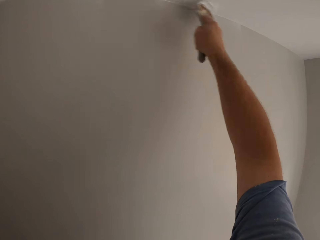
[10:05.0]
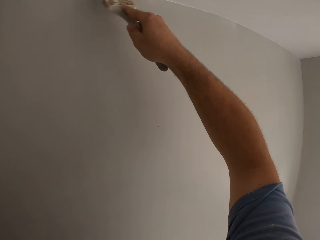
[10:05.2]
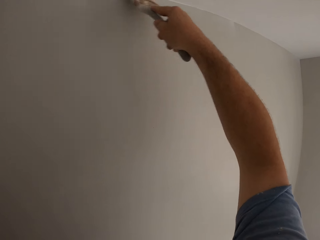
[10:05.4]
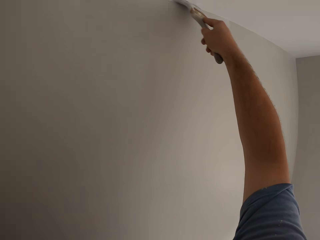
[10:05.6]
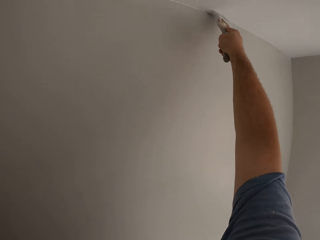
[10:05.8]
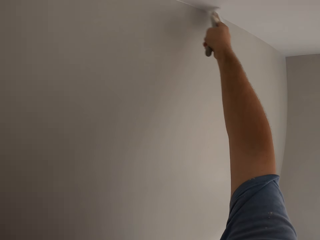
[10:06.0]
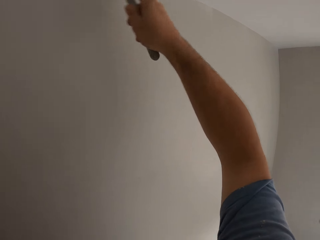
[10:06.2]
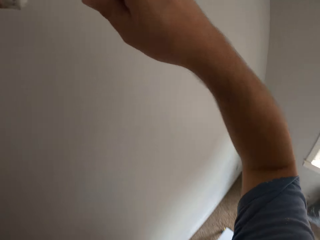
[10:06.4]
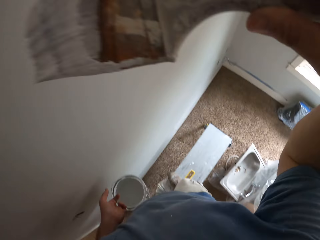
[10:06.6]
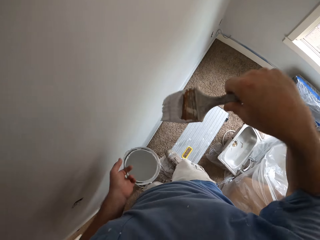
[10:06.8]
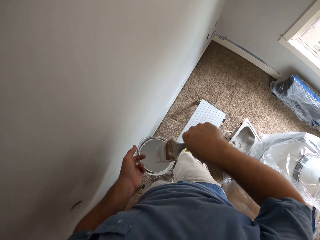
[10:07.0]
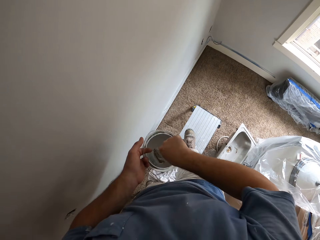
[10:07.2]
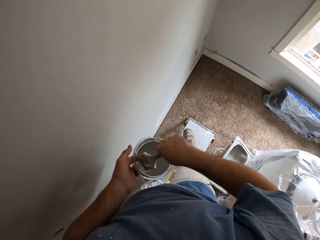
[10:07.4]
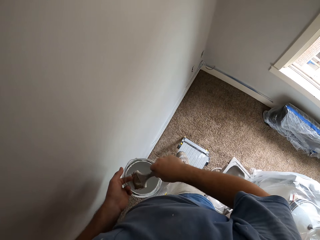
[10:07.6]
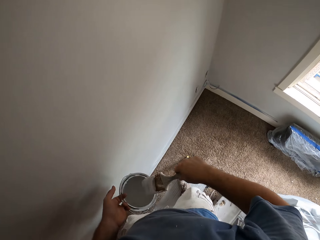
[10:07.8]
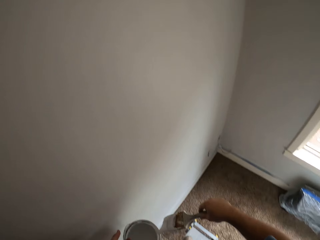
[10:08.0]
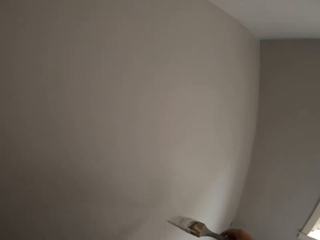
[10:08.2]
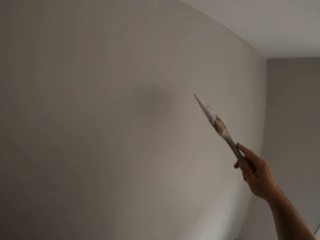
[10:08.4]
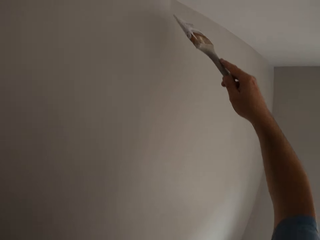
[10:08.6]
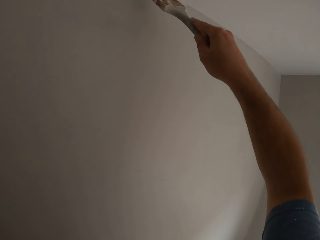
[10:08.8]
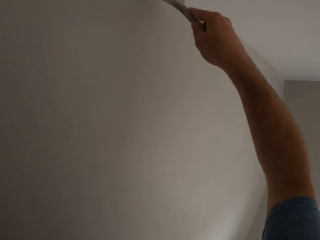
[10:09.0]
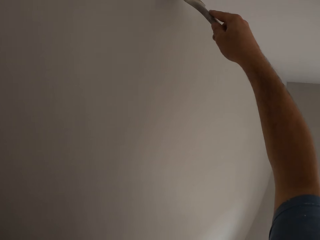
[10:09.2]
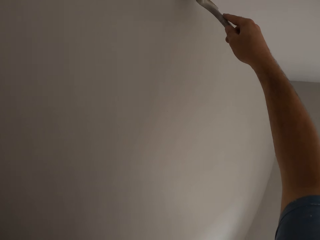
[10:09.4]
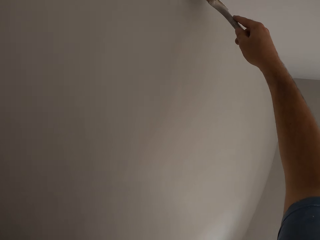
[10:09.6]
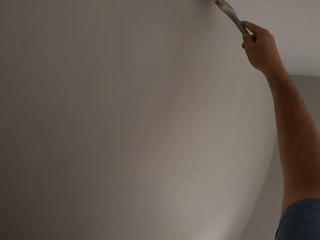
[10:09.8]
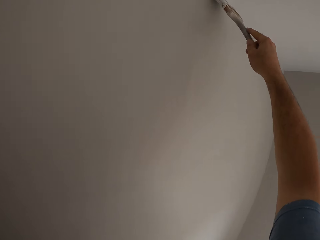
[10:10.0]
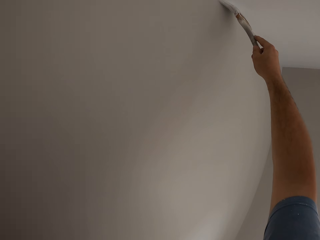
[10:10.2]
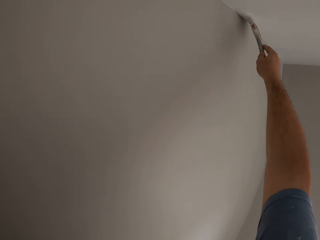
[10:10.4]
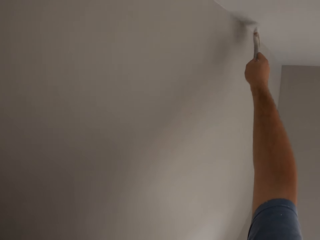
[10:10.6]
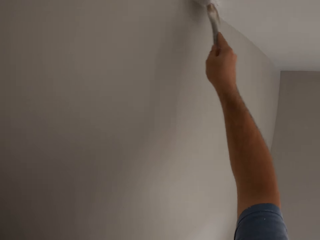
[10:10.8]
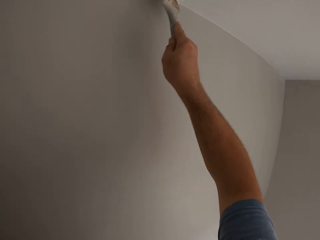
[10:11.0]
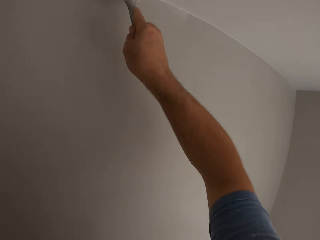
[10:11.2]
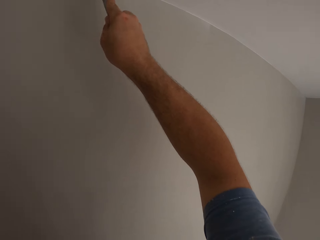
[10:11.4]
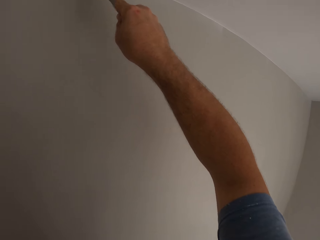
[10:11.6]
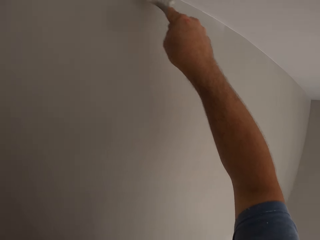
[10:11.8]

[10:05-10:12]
The camera wearer dips the paint brush into the paint container. He paints the ceiling or wall with the paint brush in his right hand.

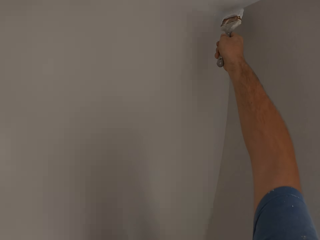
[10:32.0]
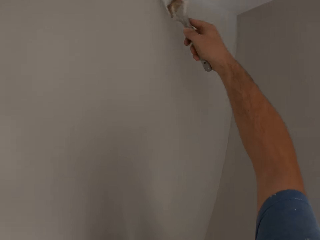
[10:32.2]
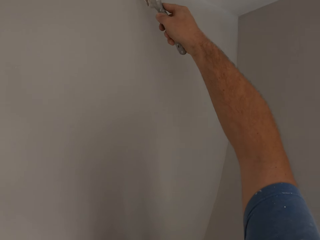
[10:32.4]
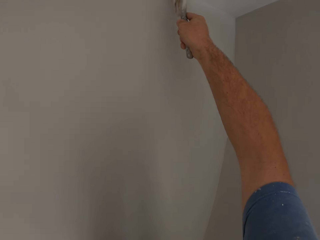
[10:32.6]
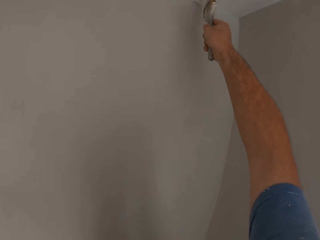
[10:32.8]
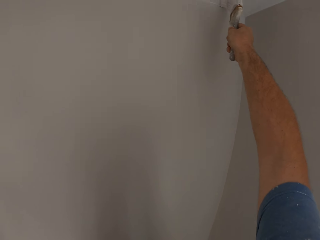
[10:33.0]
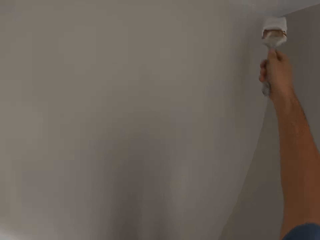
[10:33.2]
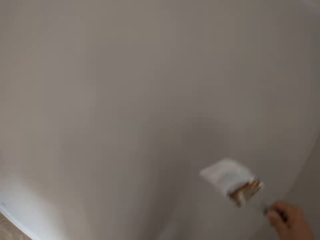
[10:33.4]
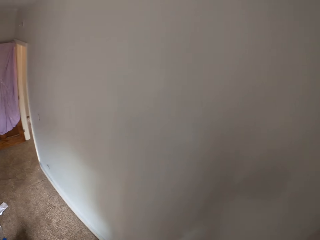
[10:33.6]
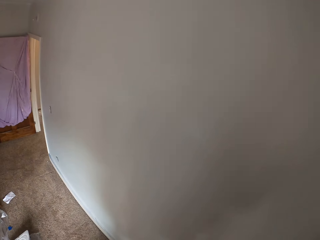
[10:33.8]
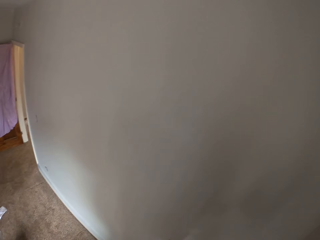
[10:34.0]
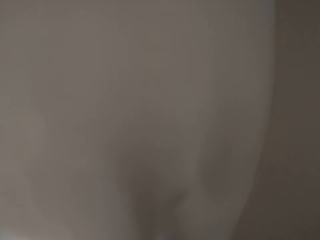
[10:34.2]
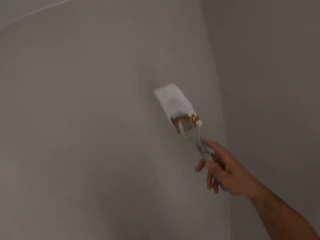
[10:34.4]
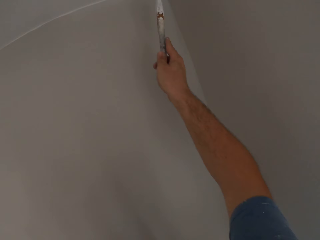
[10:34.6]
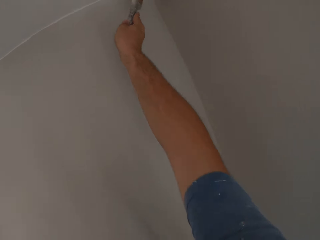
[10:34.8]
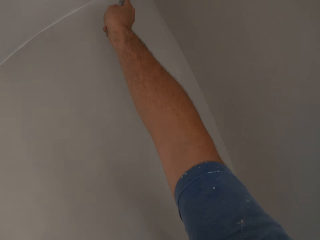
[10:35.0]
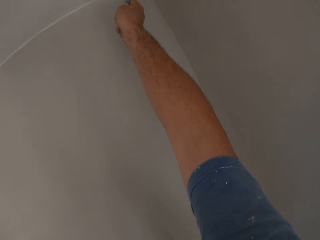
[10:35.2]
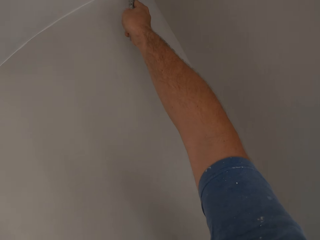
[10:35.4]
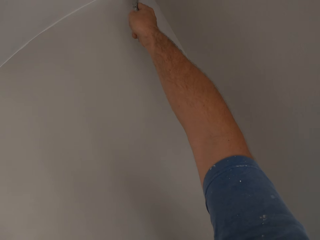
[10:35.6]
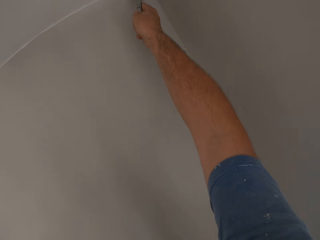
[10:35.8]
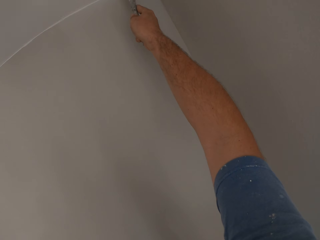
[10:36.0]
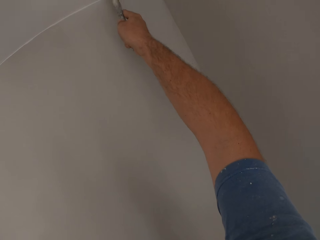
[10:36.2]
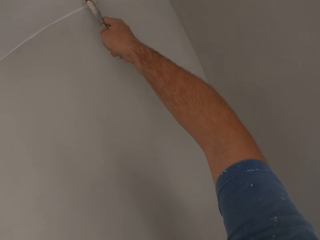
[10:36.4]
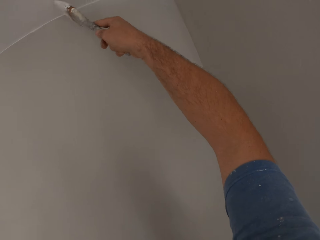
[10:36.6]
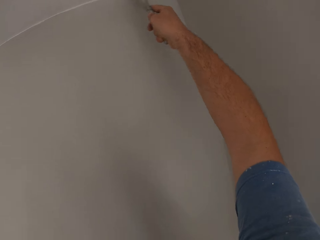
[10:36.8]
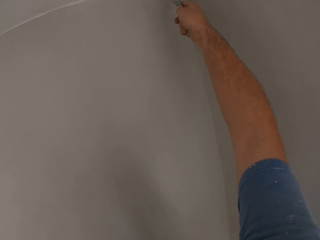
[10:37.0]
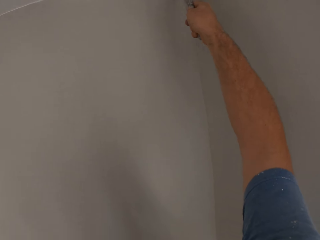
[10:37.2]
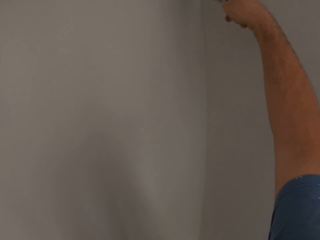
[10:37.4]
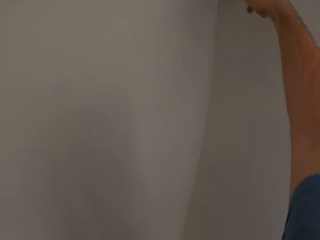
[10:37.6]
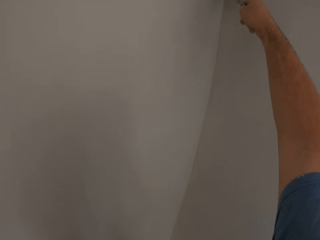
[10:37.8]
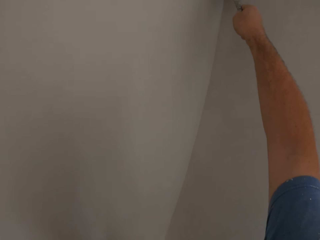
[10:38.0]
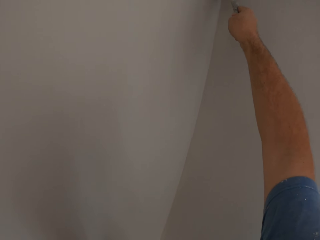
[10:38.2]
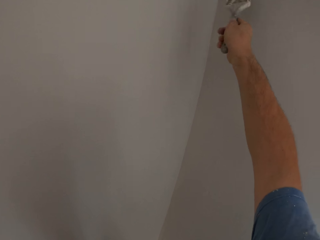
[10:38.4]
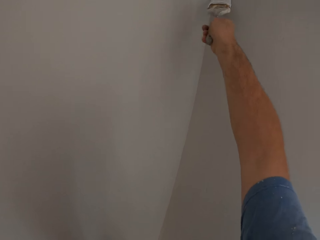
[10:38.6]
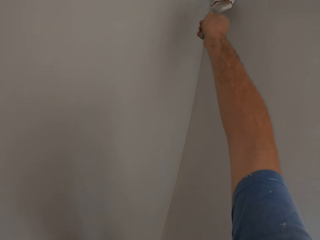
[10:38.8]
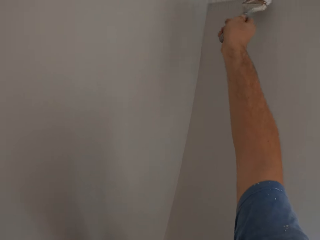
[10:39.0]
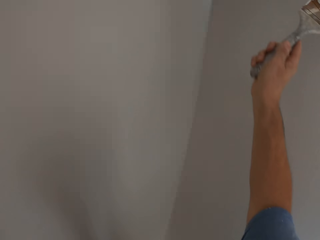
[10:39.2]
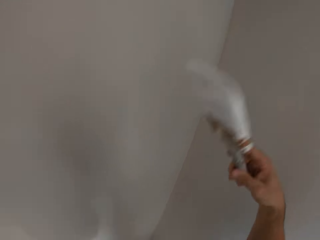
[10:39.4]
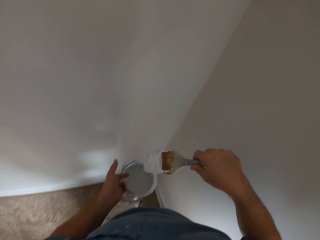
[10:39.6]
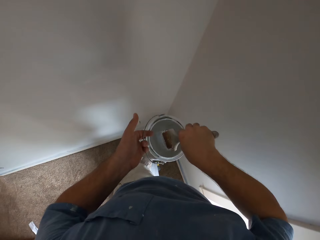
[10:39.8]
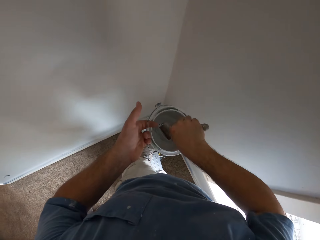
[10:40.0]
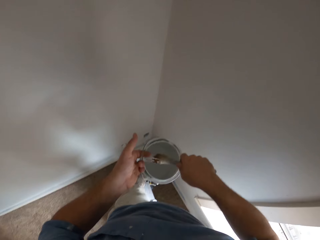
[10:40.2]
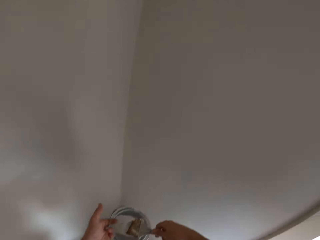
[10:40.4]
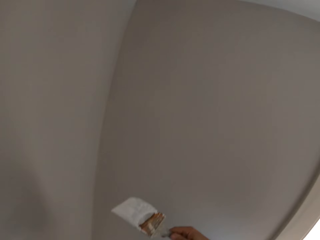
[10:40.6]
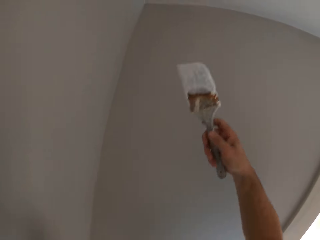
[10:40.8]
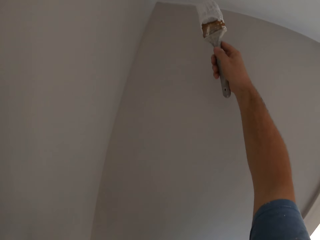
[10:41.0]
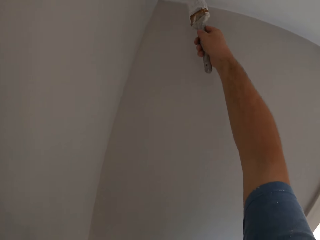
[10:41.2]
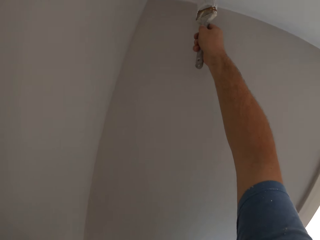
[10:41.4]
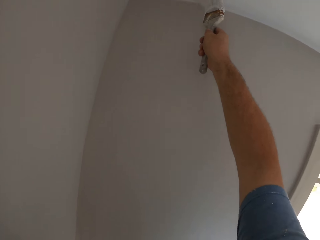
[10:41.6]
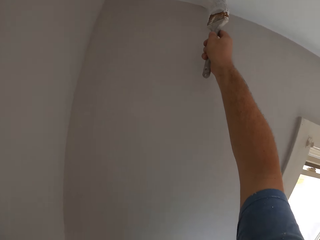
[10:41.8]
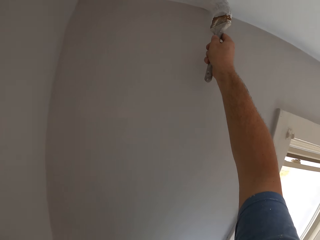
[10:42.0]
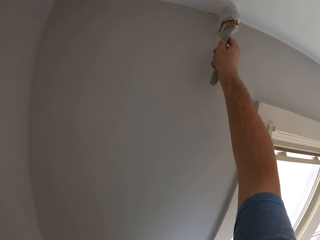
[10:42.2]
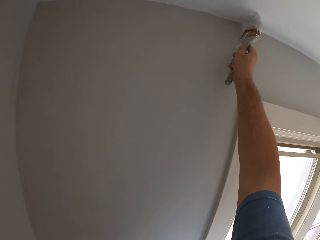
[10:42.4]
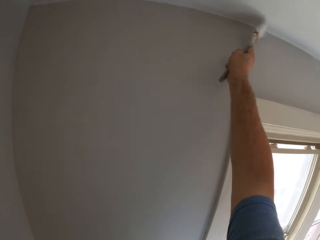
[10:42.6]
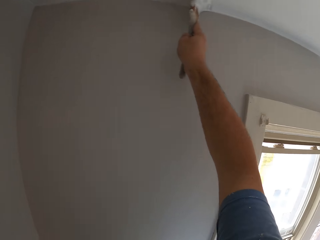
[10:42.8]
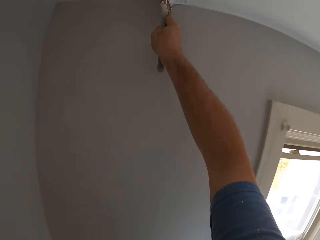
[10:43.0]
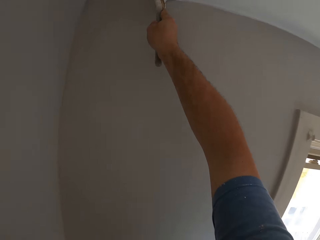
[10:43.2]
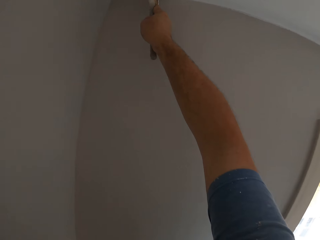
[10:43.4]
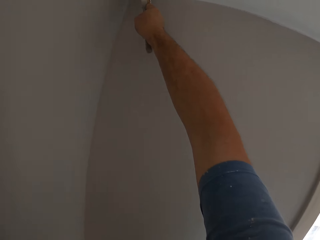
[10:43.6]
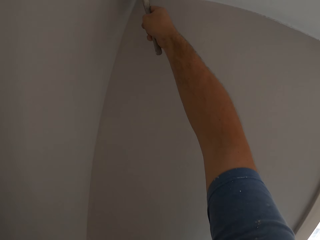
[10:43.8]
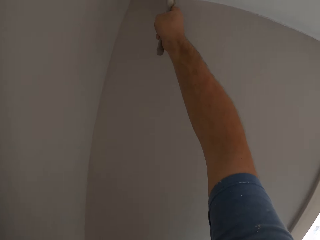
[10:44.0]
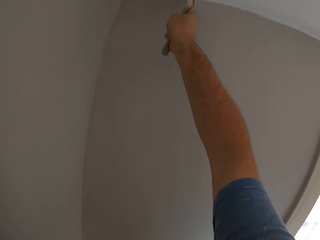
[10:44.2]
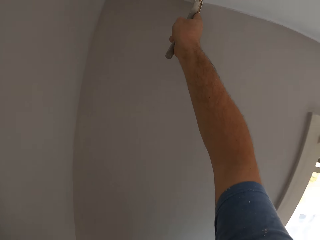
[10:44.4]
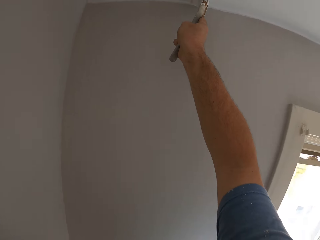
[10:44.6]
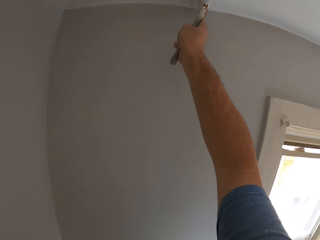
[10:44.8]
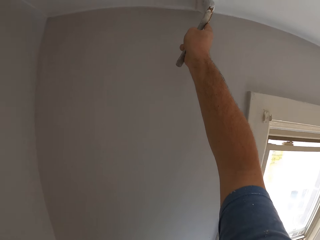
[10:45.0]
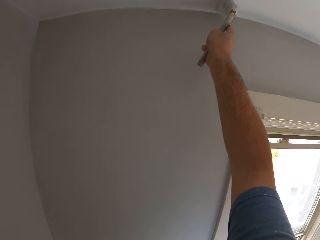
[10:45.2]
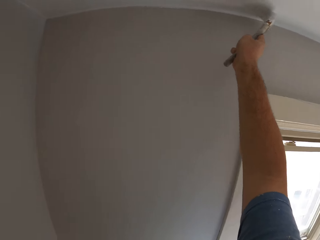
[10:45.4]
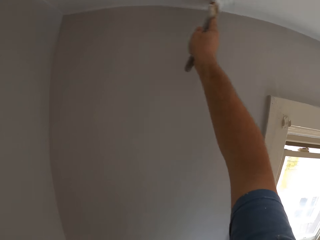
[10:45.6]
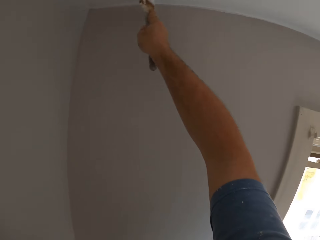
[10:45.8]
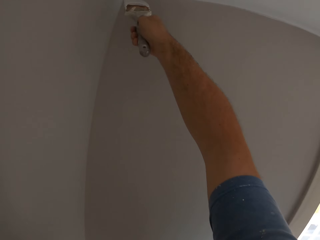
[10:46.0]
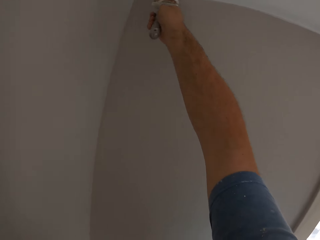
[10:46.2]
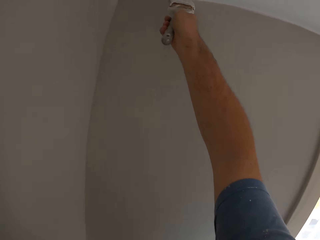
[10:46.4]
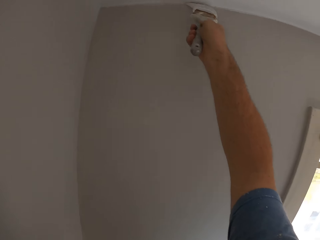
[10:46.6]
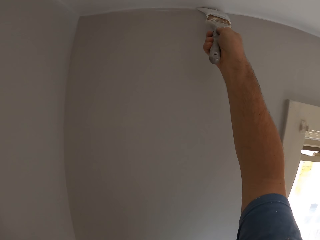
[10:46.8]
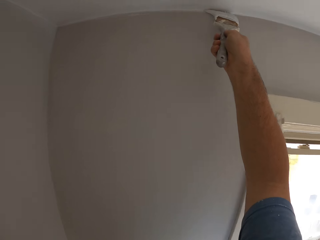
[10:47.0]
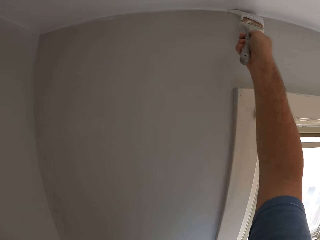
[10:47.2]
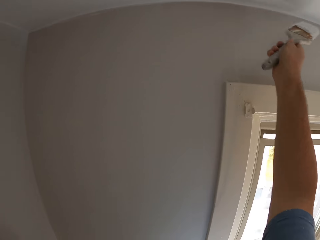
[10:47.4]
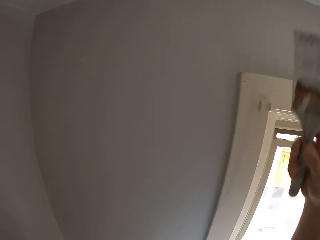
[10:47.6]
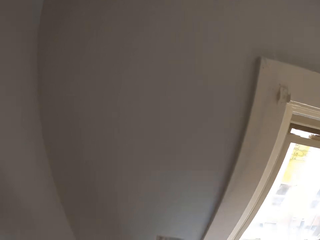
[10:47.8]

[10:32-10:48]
The camera wearer withdraws the paint brush from the ceiling. He paints the ceiling with the paint brush in his right hand. He dips the paint brush into the paint container. He paints the ceiling or wall with the paint brush in his right hand.
